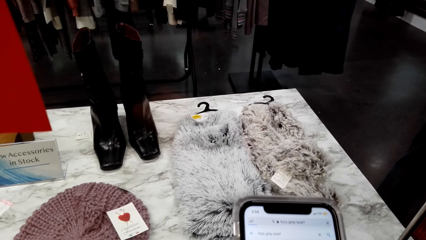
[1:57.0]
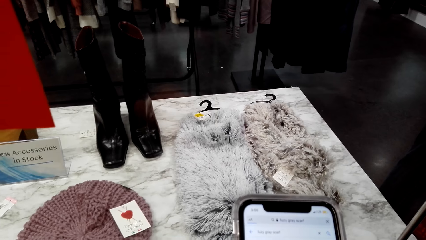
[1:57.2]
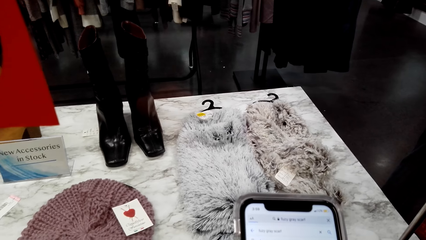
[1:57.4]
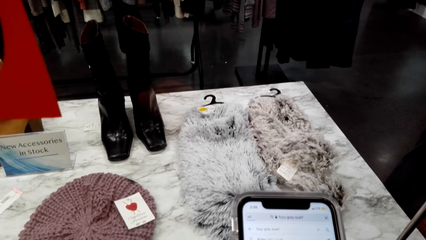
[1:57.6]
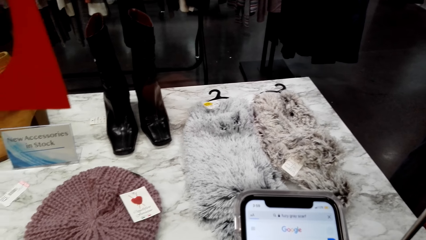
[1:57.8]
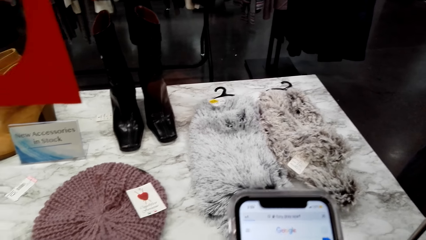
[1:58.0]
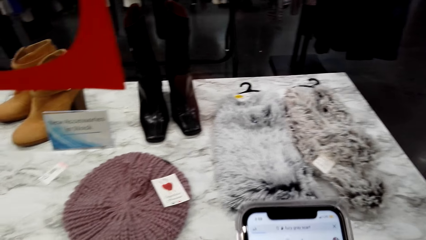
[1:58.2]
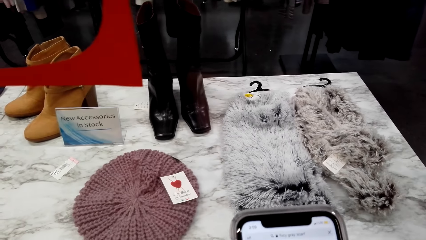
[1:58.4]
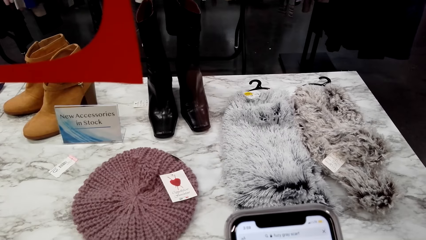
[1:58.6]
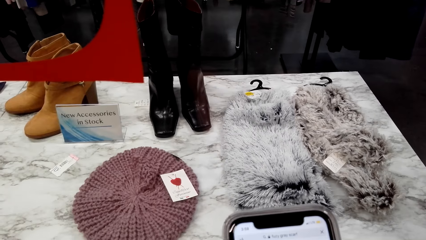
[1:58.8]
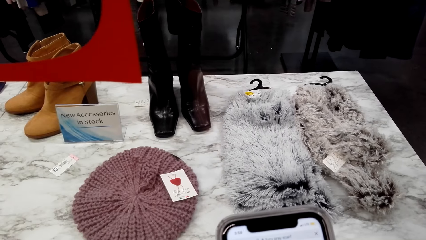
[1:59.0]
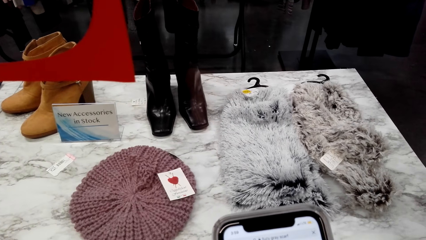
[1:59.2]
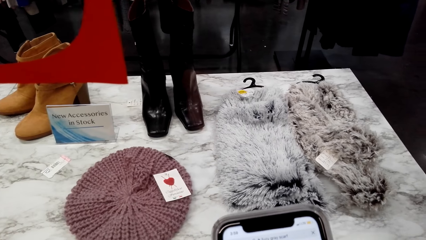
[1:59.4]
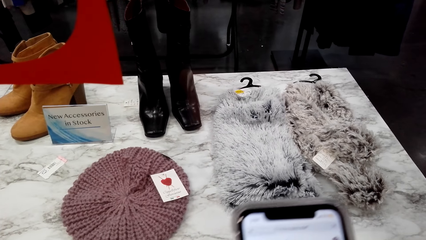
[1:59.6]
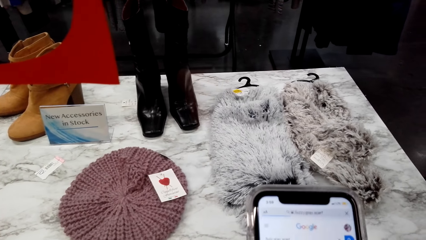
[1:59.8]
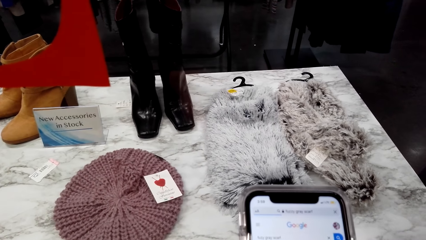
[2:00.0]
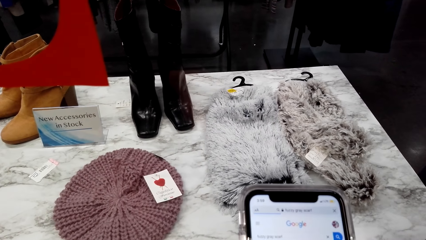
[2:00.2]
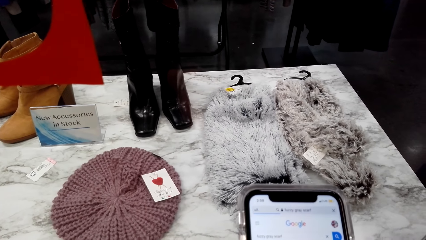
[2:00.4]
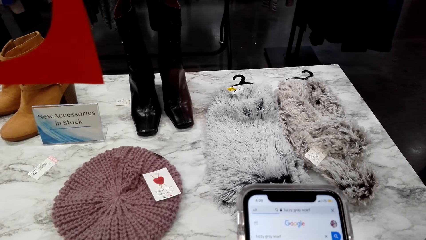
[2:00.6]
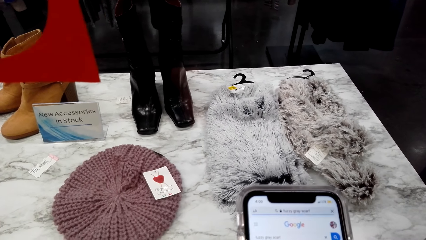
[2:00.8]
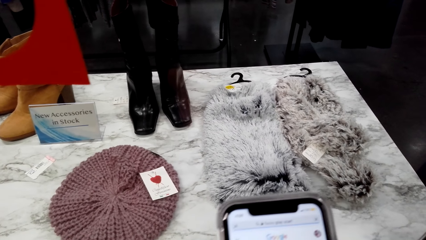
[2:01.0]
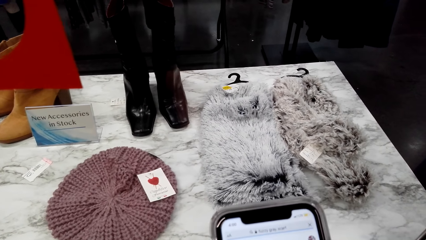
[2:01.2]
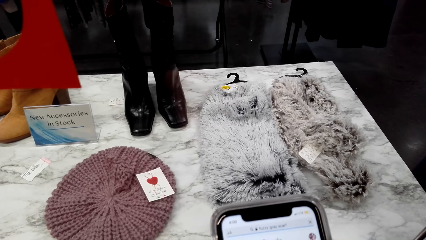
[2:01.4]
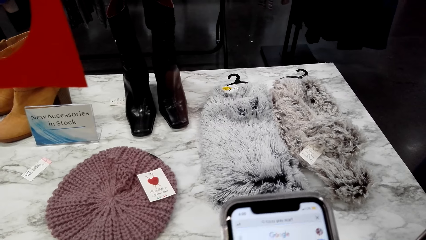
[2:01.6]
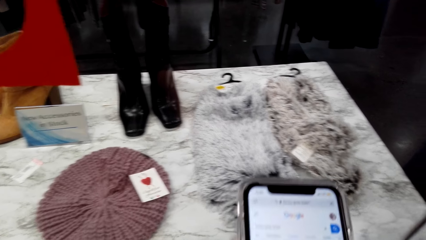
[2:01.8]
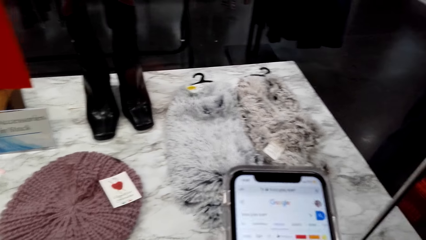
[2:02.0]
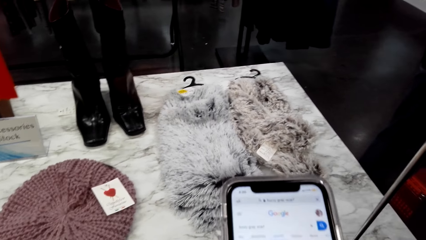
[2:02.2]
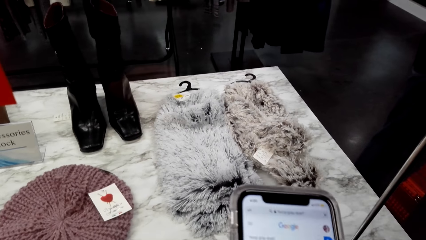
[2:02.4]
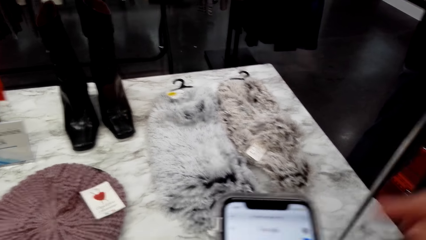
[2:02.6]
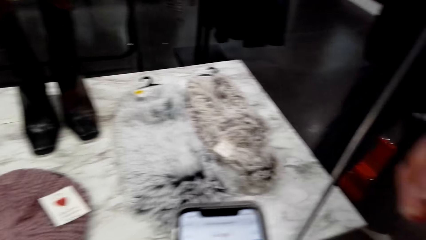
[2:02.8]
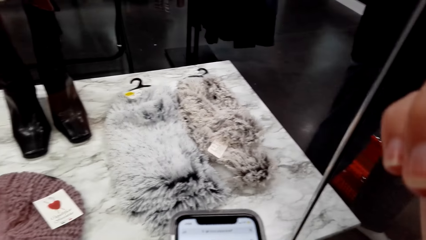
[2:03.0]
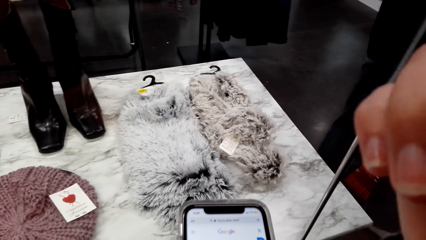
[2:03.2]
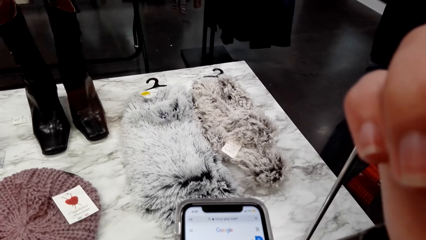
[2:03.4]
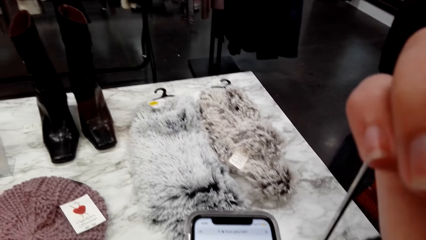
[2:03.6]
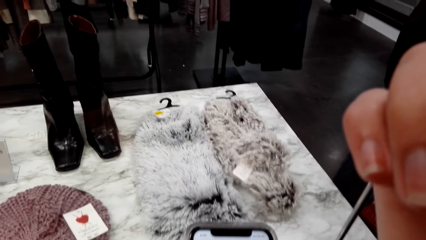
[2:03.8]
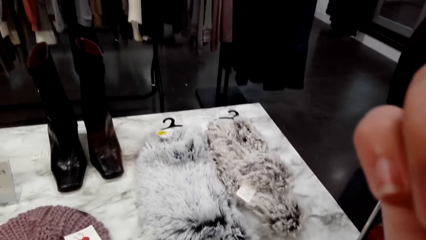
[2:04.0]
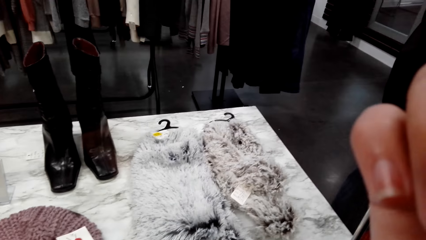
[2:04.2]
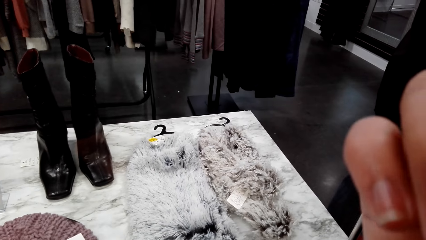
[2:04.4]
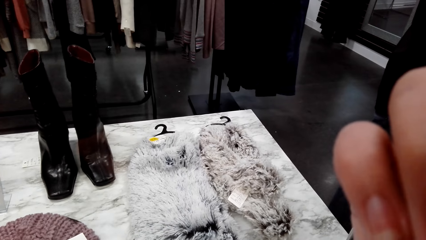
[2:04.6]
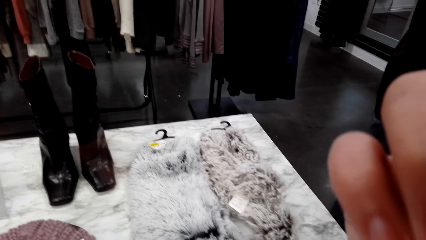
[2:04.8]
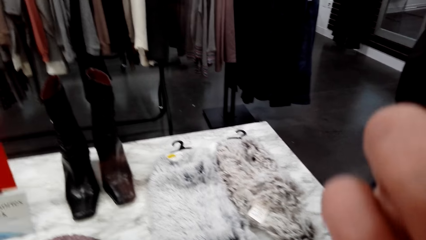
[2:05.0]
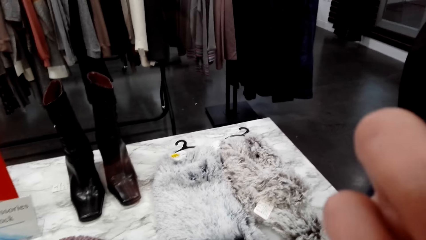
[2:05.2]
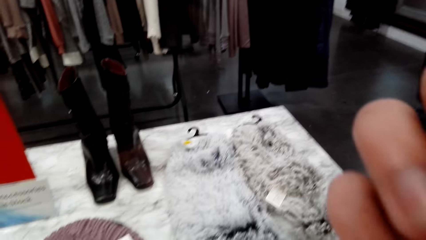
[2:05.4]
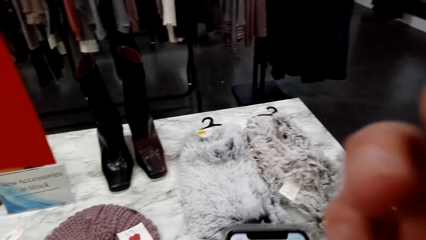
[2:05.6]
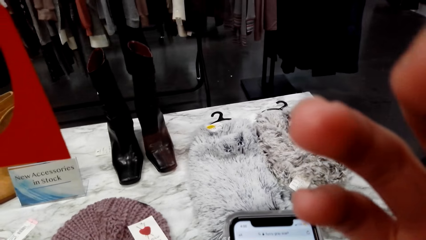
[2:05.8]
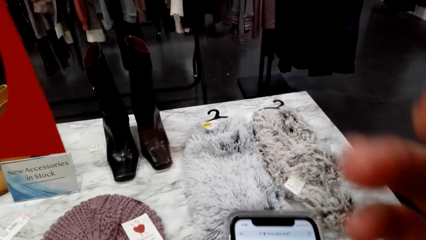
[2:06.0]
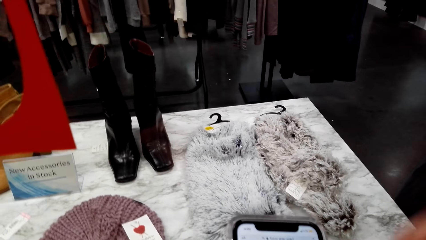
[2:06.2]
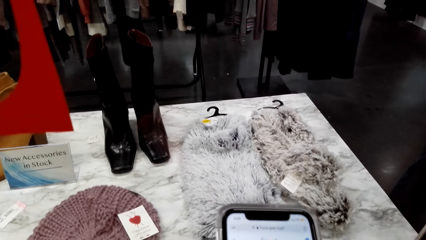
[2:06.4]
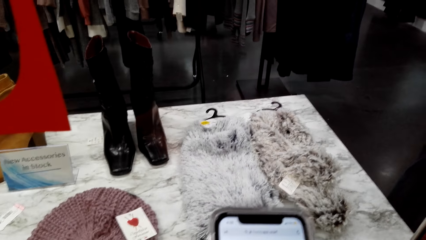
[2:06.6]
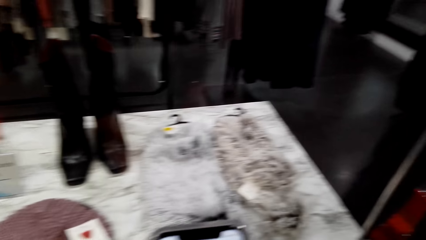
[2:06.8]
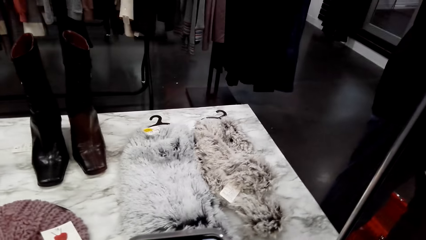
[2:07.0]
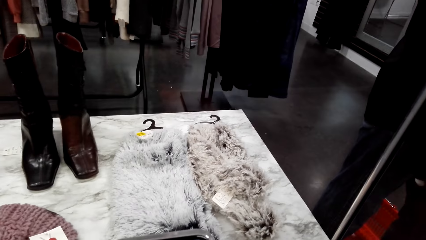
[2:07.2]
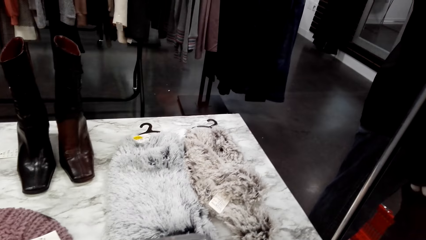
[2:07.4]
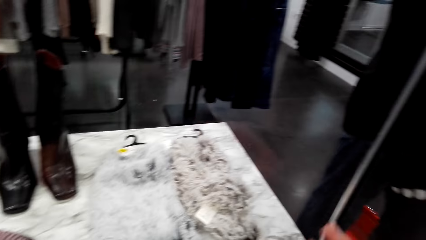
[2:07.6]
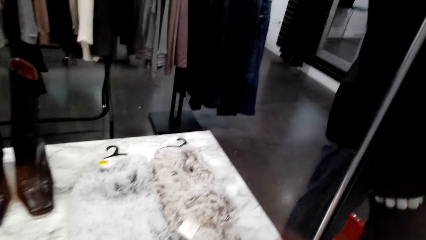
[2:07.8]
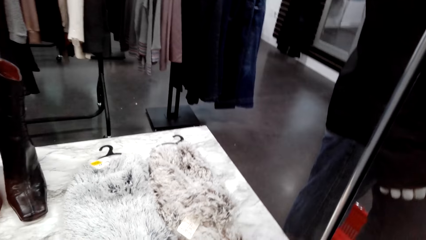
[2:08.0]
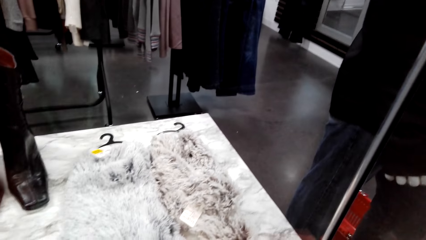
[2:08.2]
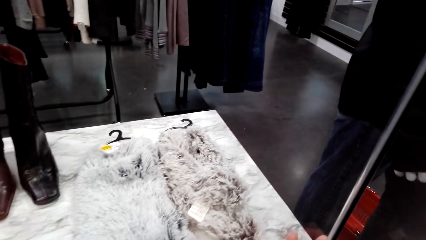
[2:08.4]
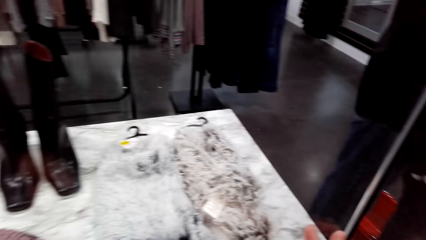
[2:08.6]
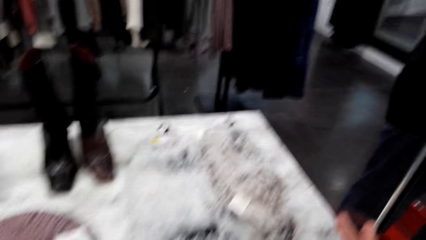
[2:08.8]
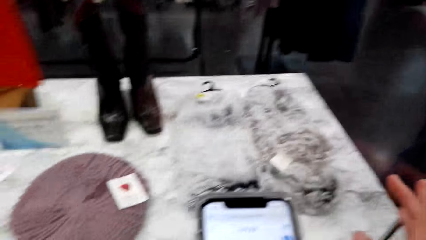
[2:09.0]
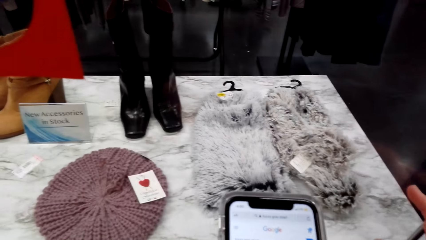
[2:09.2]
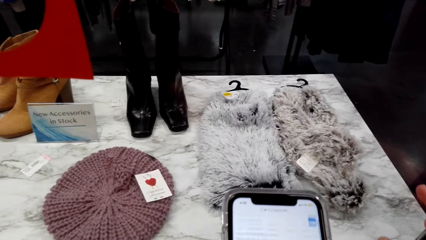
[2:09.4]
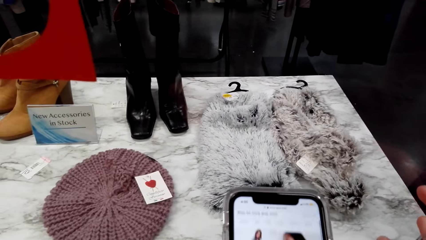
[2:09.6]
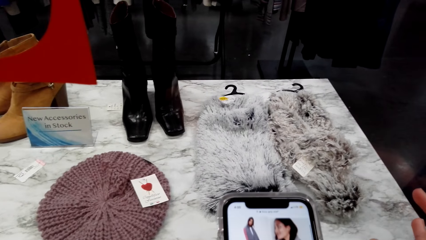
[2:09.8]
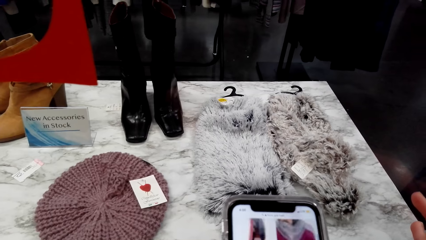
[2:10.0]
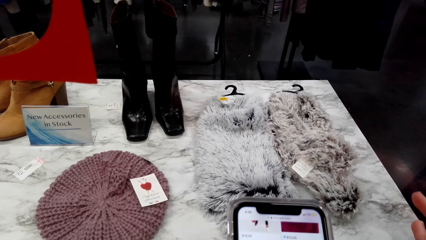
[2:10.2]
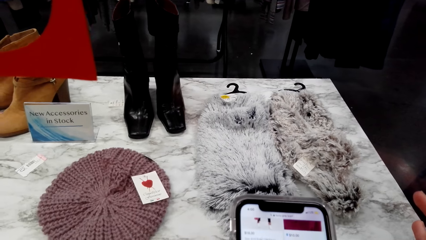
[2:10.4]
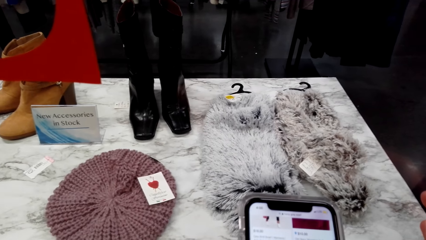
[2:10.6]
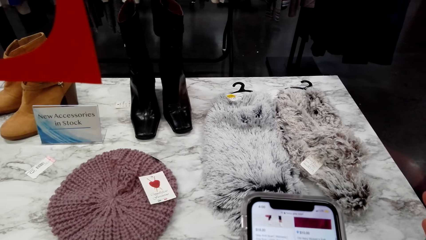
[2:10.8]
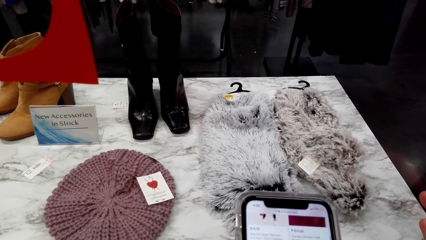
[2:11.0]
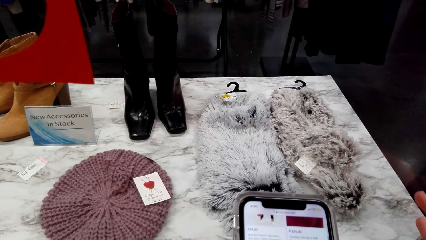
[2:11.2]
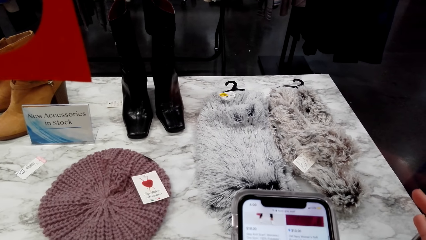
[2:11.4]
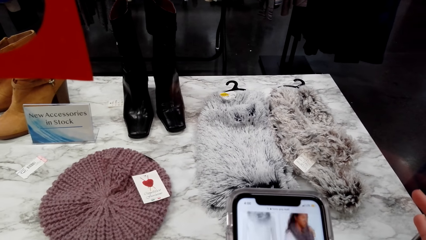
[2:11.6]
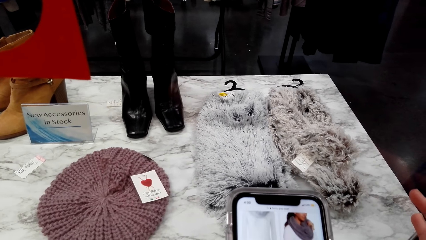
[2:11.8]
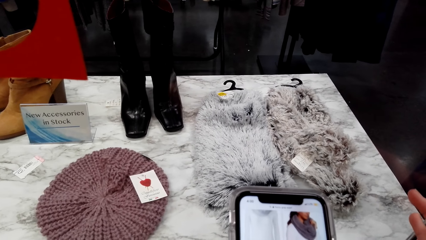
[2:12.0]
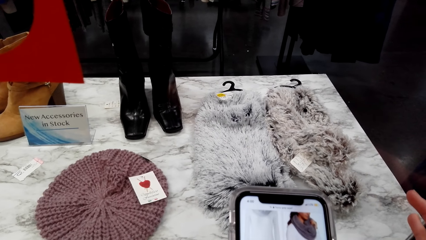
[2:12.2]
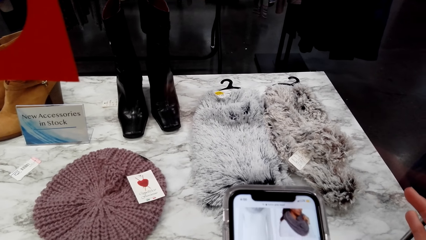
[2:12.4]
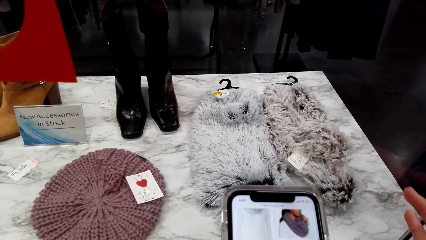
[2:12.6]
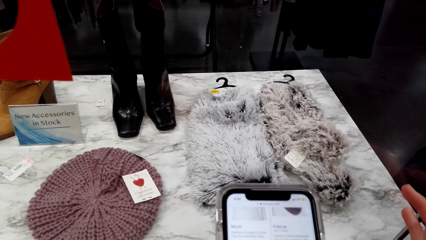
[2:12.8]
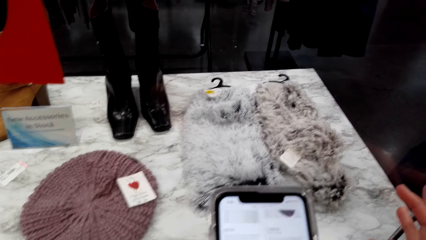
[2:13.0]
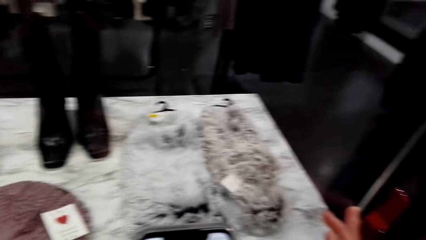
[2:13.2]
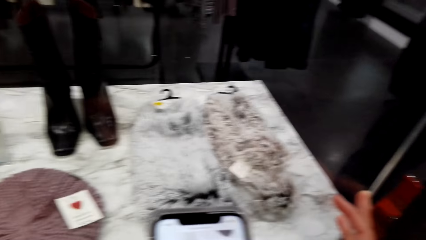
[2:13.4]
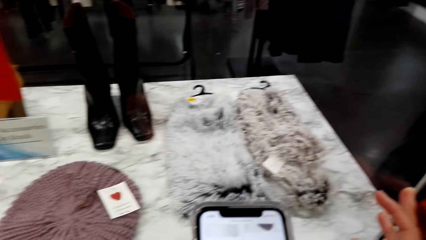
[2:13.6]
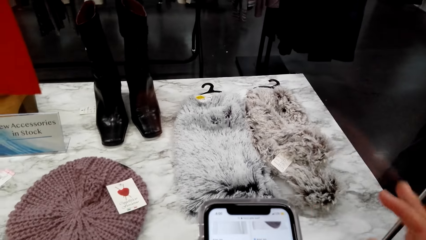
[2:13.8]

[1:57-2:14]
The camera wearer looks around a room. She operates a phone with her hands. She touches her face. She adjusts a camera with her hands. She looks around the room. She operates the phone with her hands.
